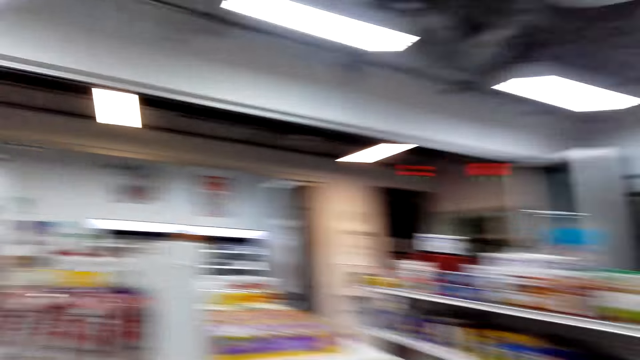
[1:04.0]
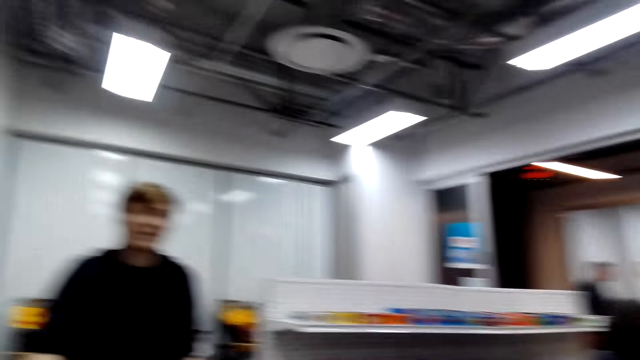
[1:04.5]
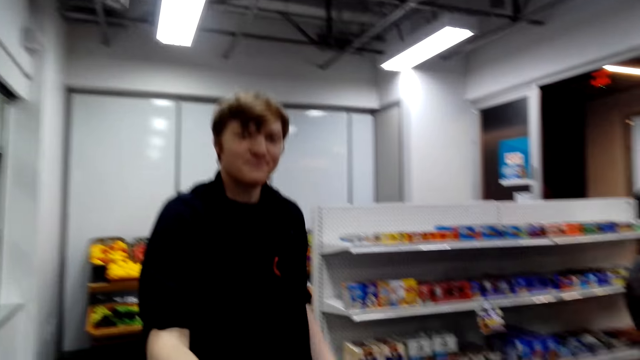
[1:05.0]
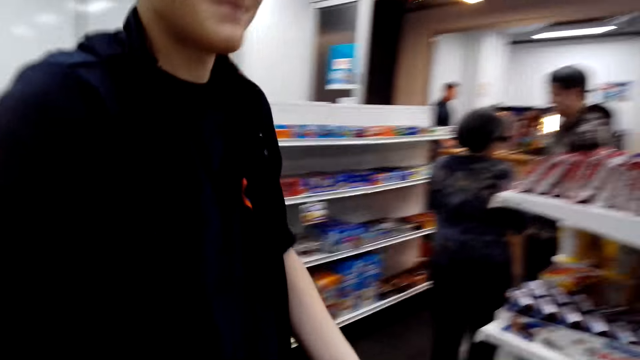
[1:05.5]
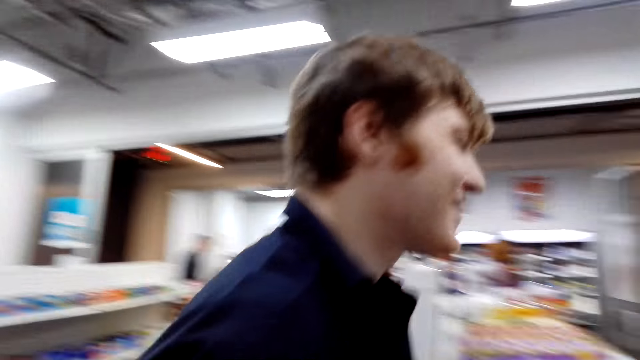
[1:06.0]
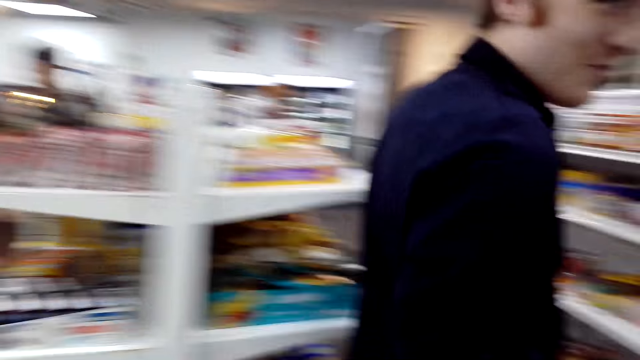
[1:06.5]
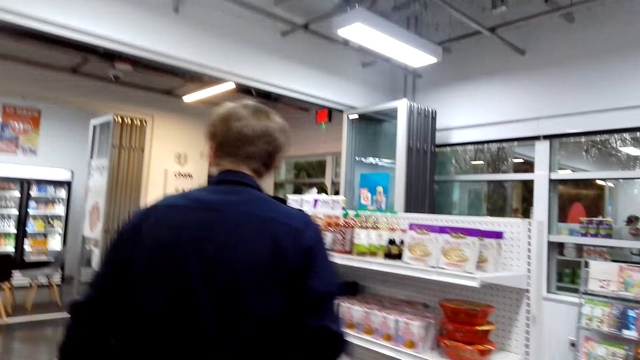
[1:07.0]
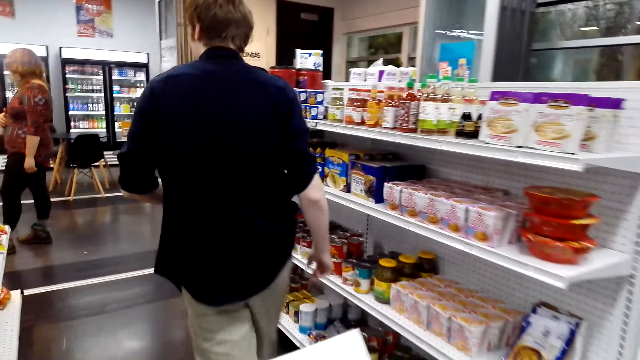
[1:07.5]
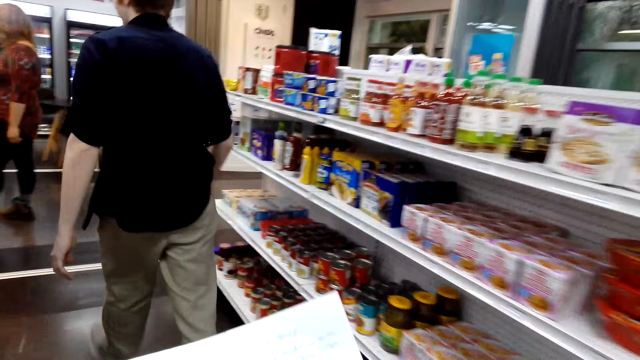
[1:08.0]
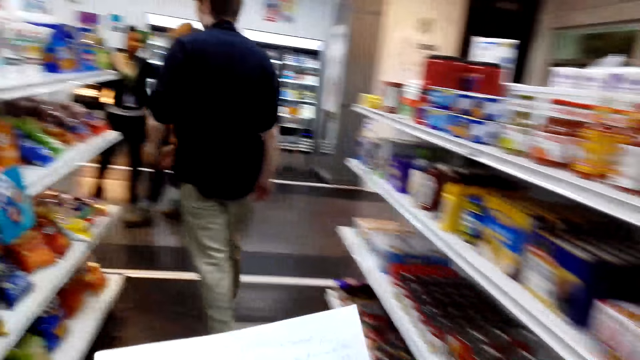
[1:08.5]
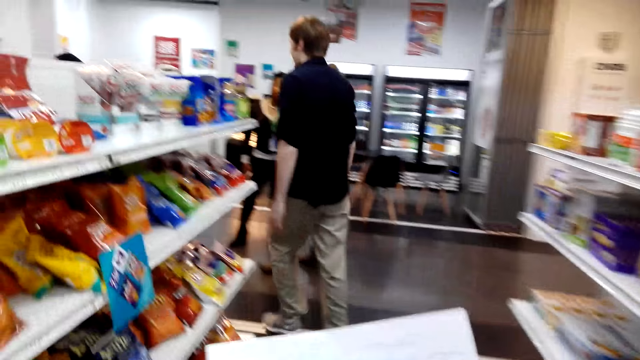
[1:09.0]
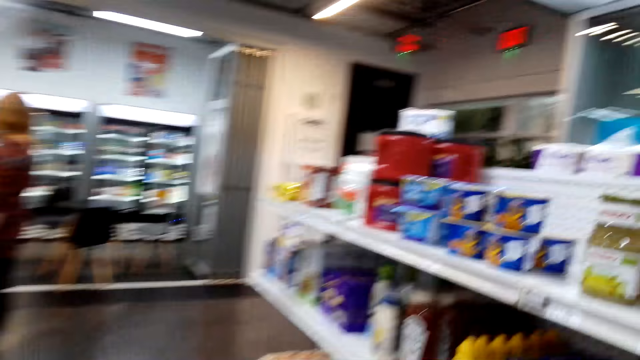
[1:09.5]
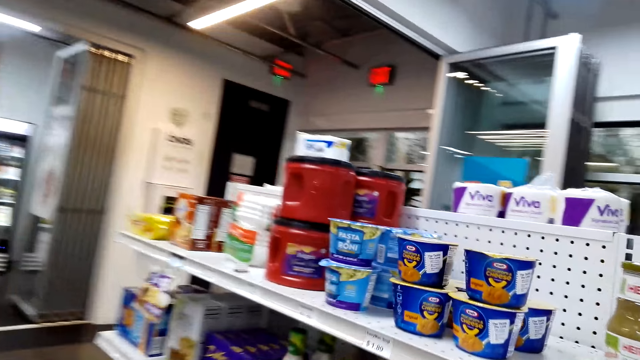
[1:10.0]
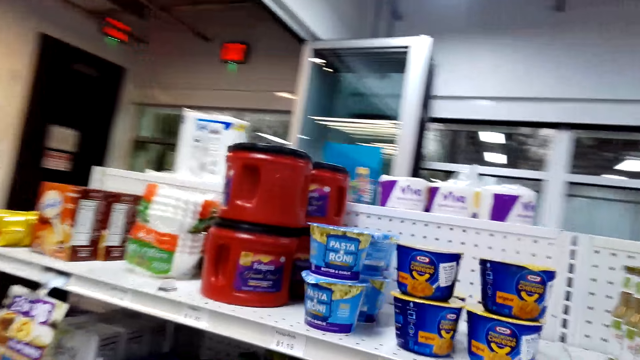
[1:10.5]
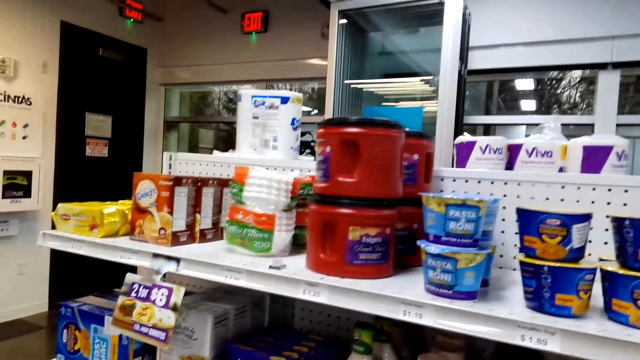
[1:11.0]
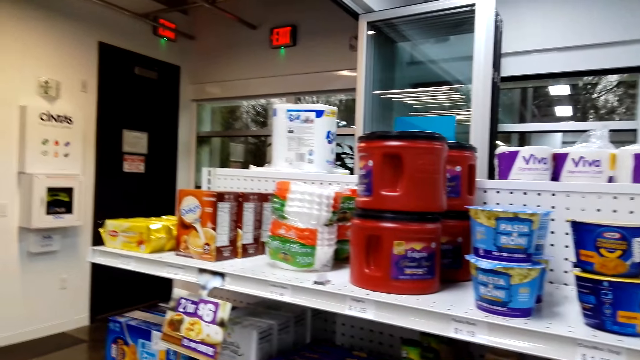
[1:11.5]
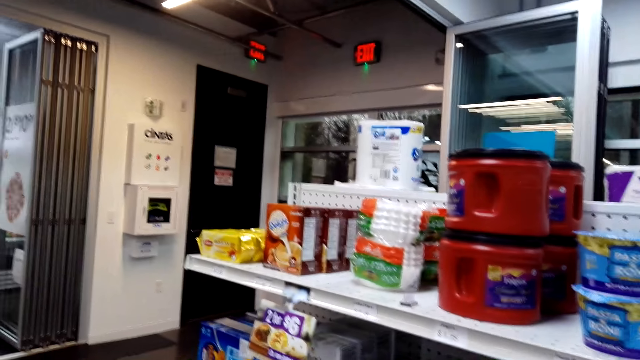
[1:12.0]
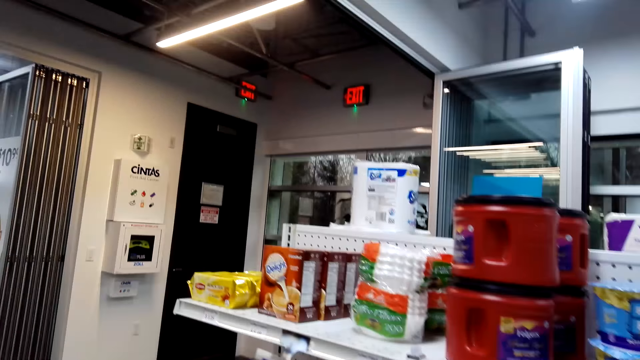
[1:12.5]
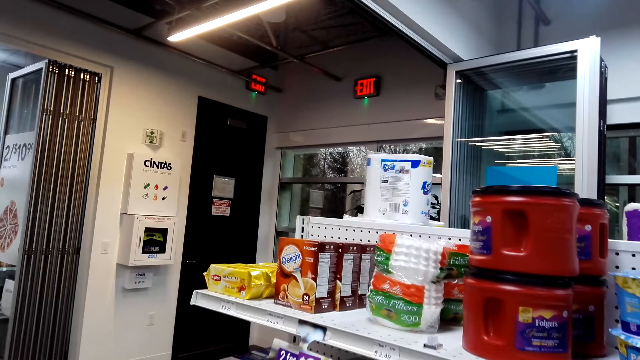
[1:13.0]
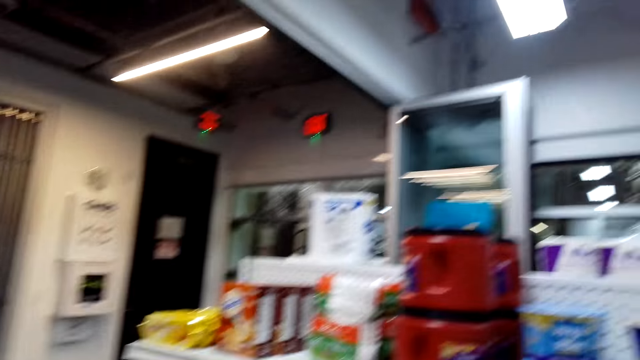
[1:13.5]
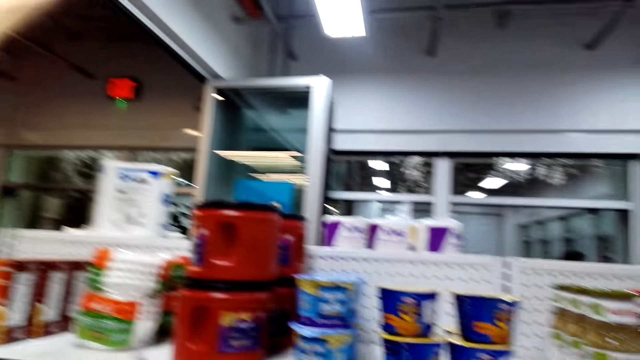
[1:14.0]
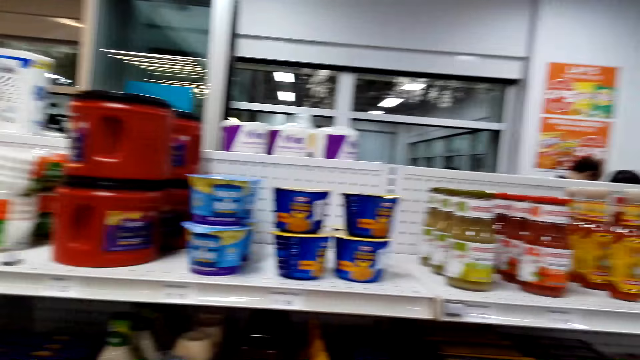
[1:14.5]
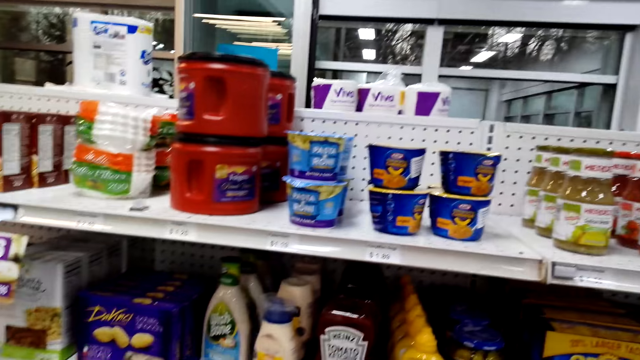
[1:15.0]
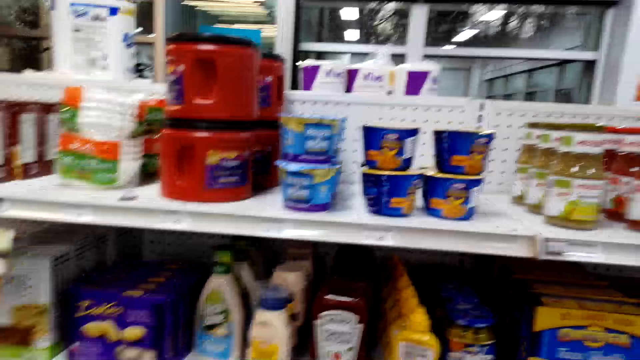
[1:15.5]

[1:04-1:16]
The camera wearer converses with a man. They walk around the shelf. They stare at the items on the shelf.

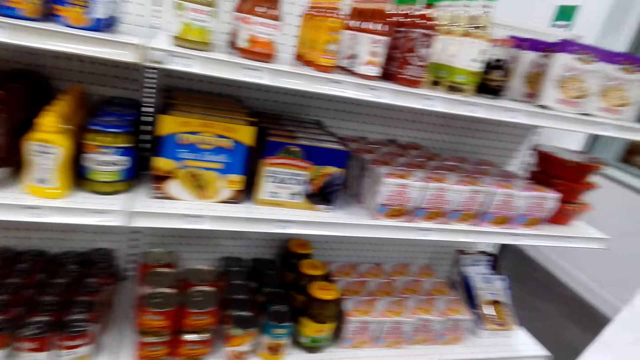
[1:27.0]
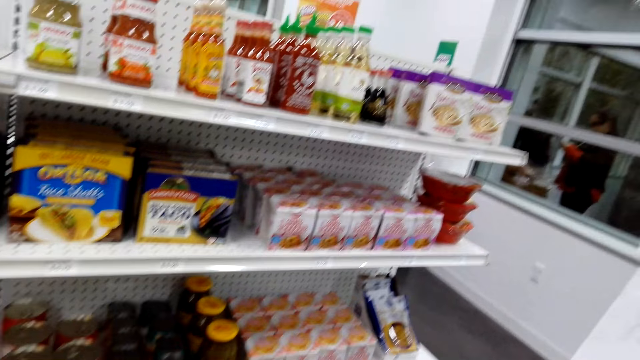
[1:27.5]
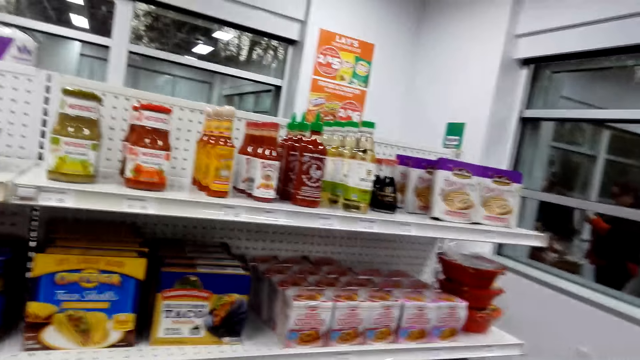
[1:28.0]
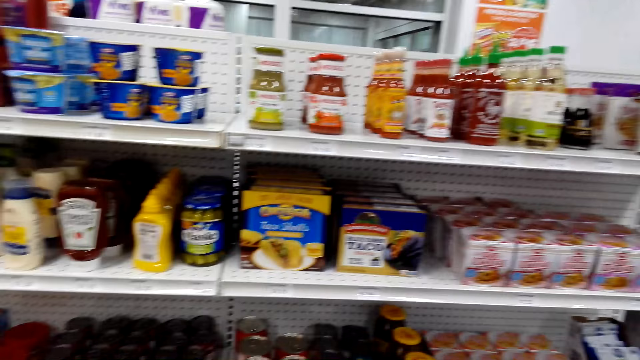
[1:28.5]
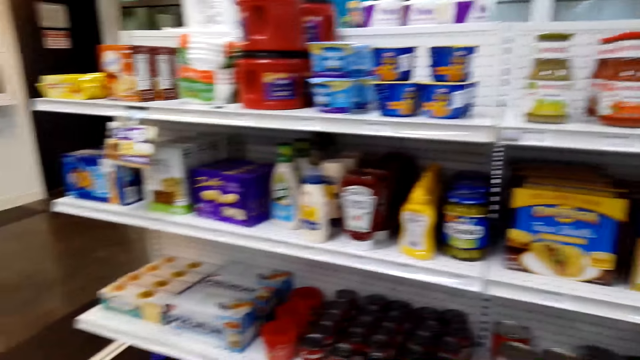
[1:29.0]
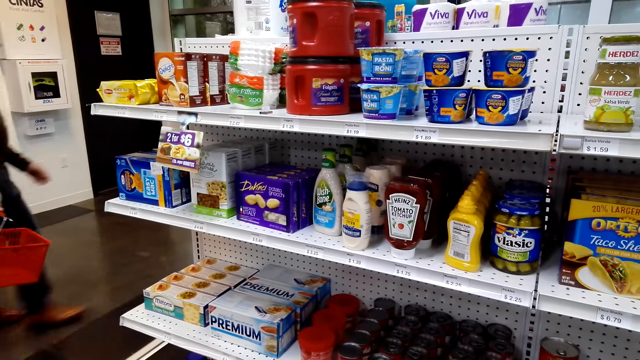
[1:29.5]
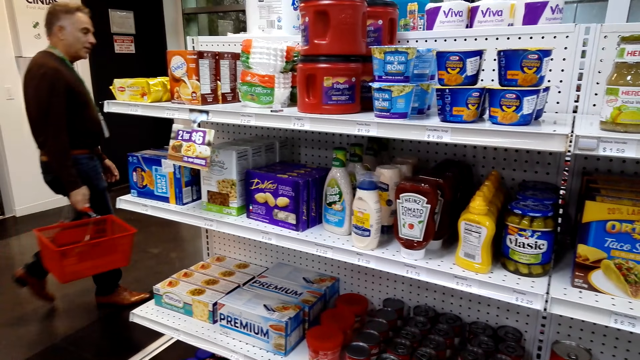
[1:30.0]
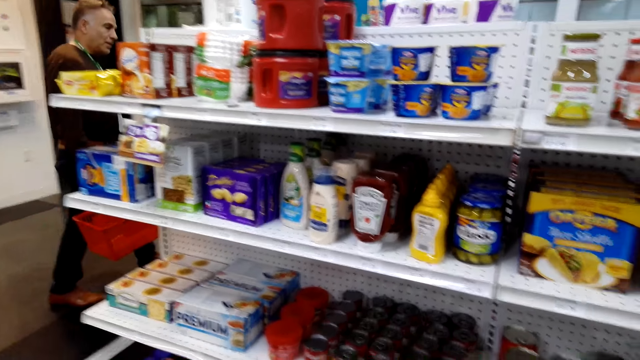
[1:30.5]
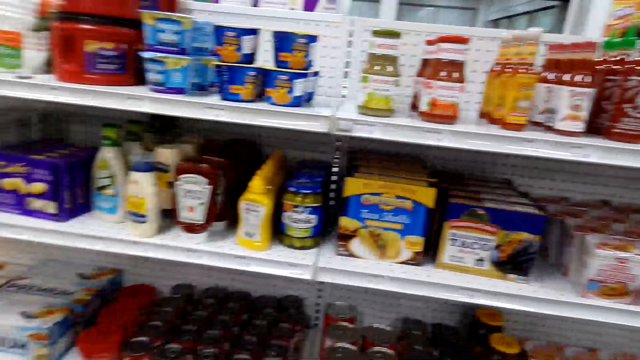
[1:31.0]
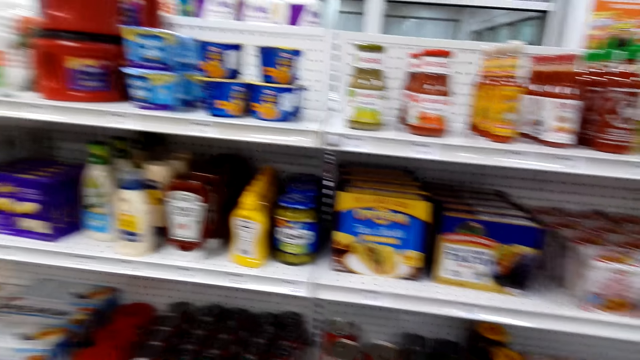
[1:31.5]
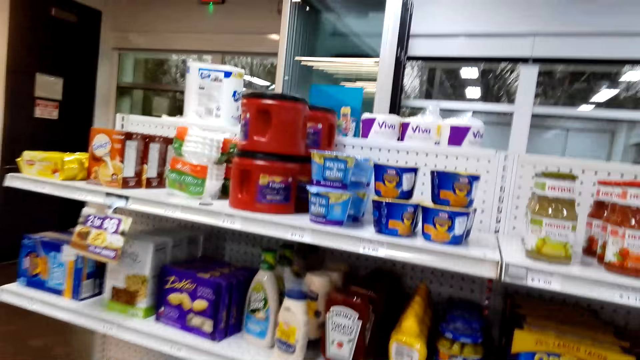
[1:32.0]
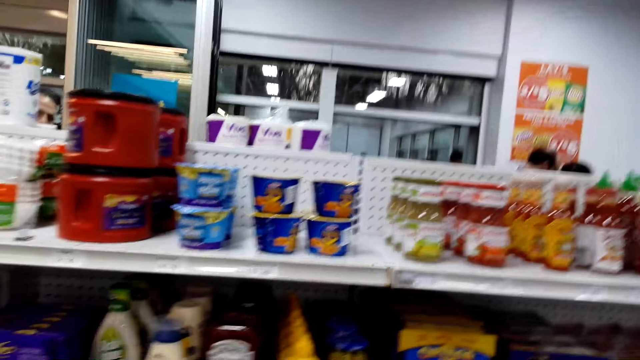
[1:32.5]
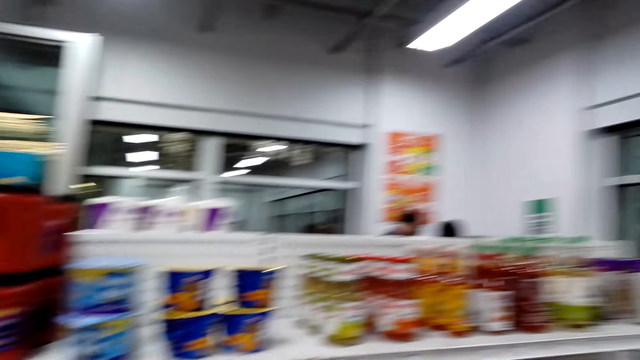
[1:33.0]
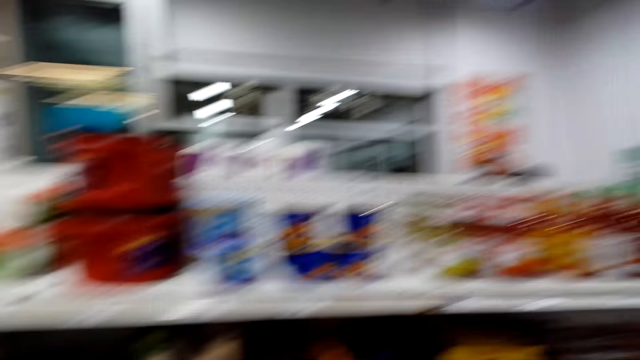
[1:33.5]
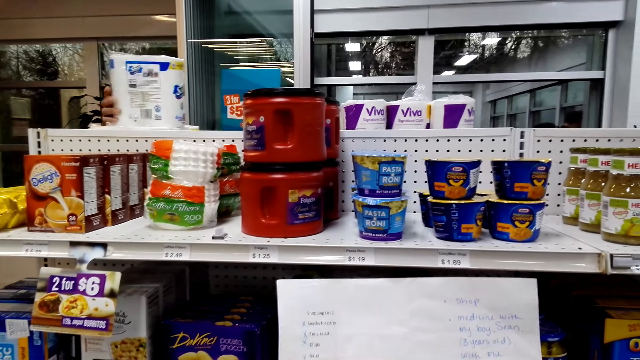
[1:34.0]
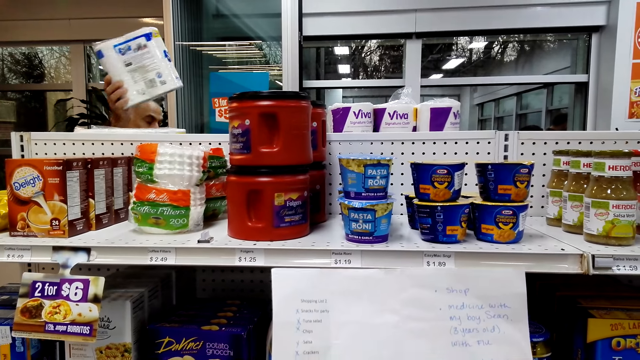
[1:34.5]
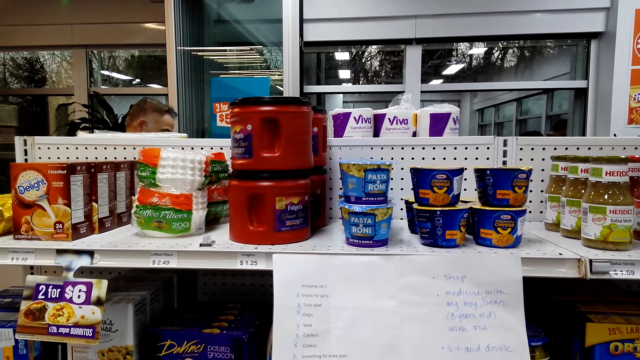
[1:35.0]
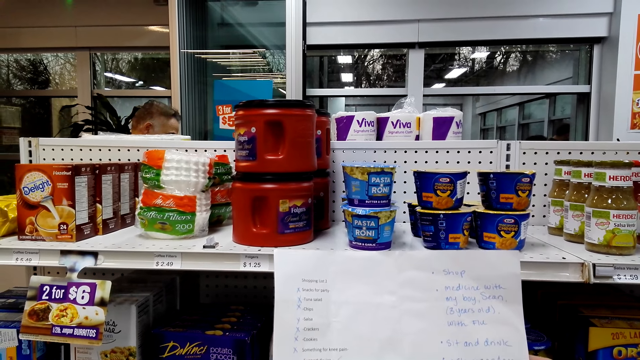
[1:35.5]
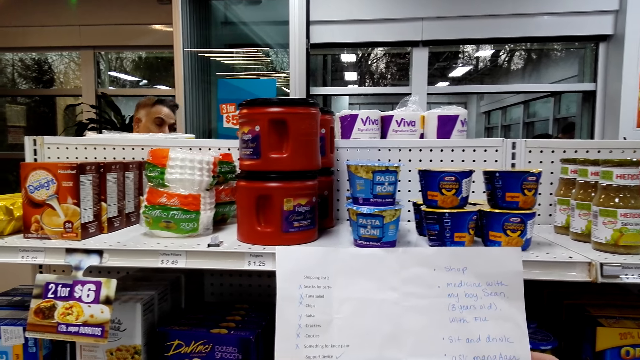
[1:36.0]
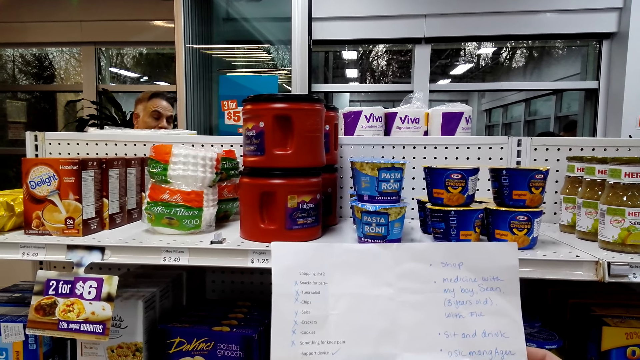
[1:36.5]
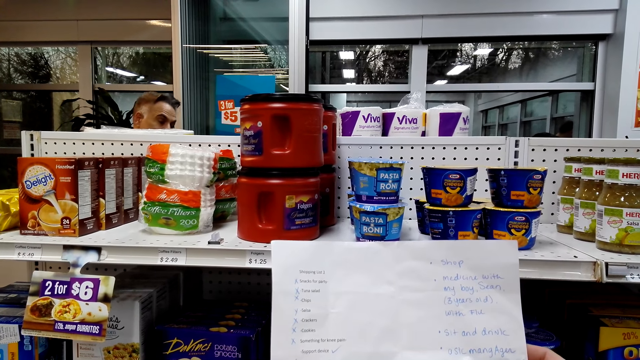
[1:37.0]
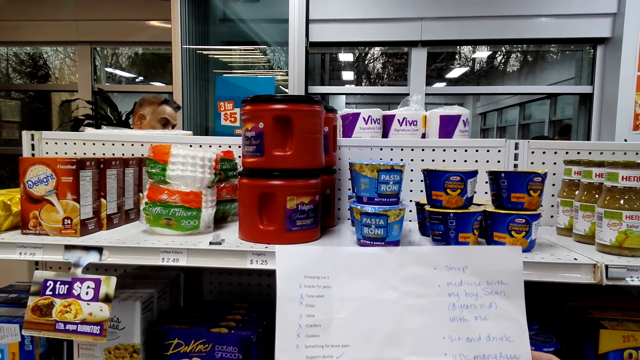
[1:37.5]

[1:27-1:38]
The camera wearer sings. They stare at the items on the shelf. They read the piece of paper. A man picks the tissues from the shelf.
